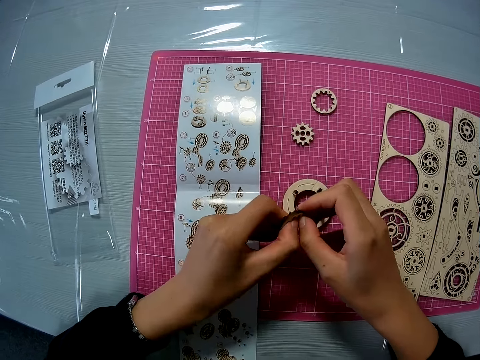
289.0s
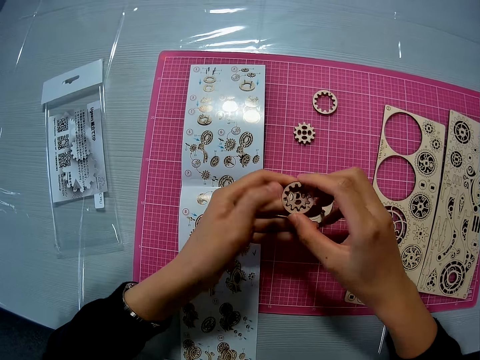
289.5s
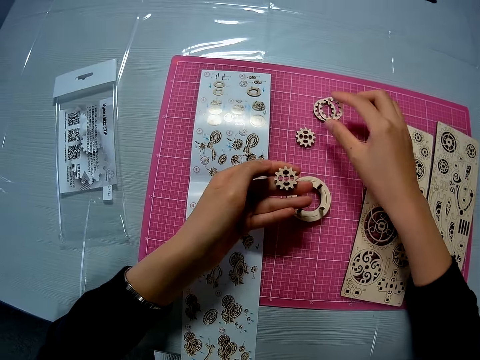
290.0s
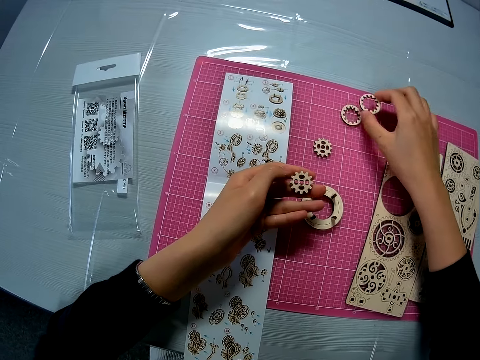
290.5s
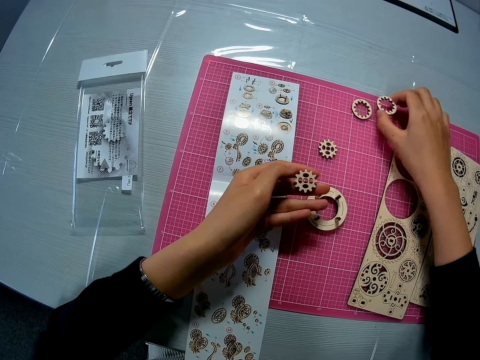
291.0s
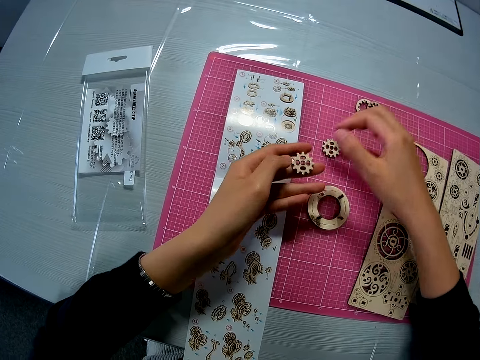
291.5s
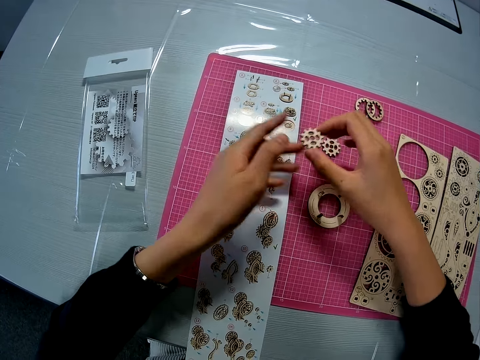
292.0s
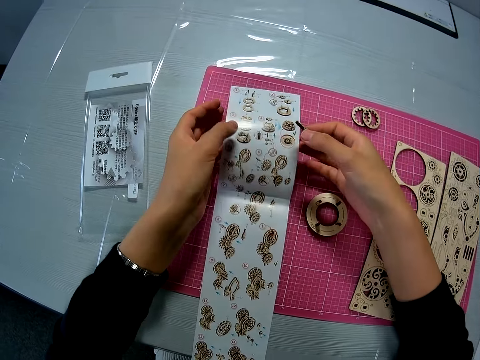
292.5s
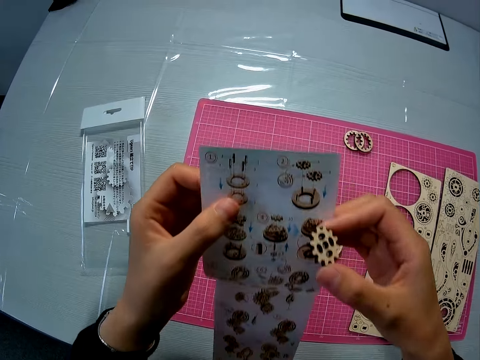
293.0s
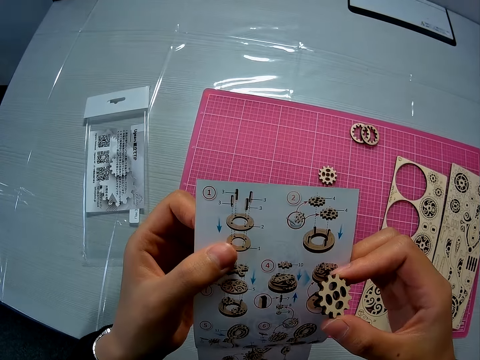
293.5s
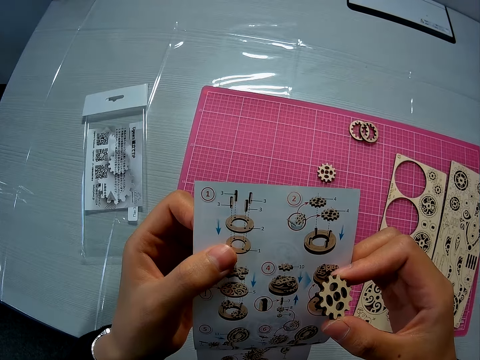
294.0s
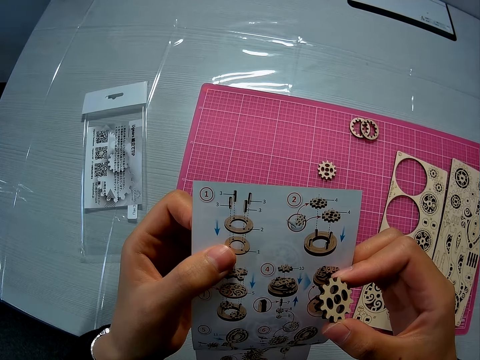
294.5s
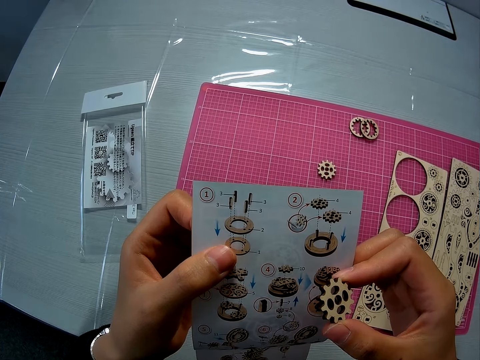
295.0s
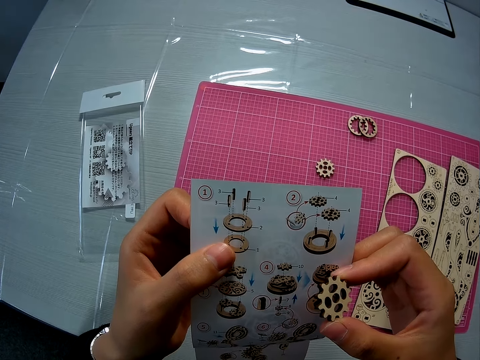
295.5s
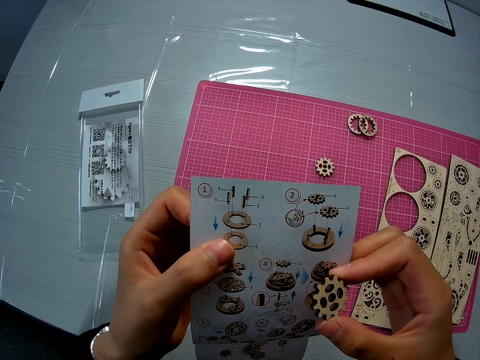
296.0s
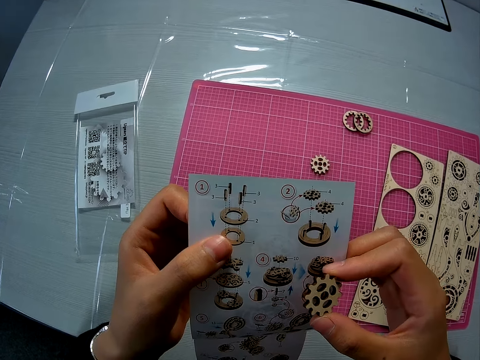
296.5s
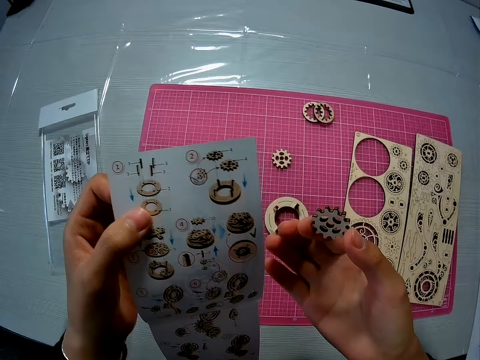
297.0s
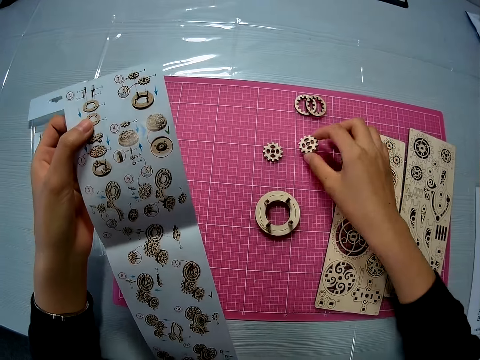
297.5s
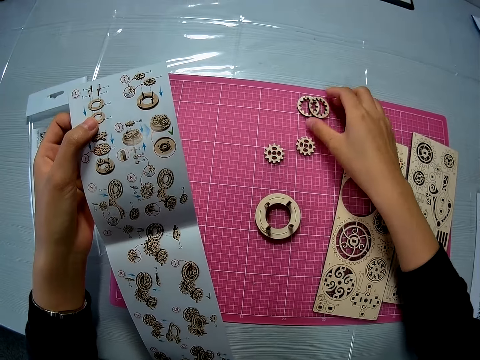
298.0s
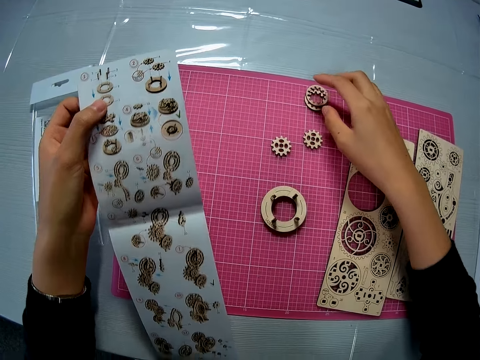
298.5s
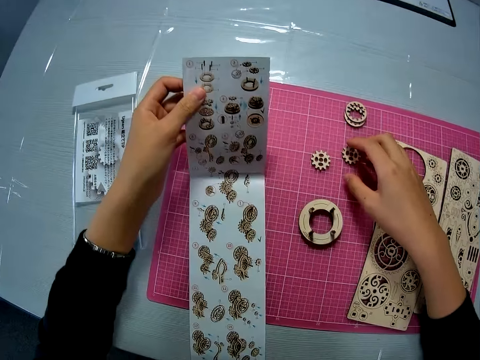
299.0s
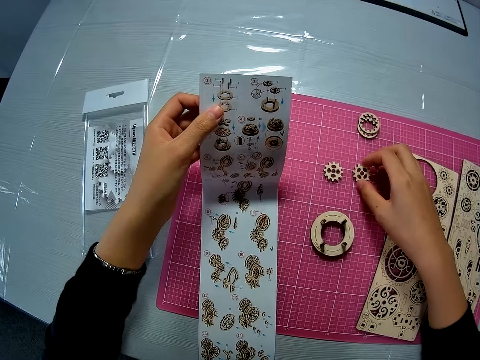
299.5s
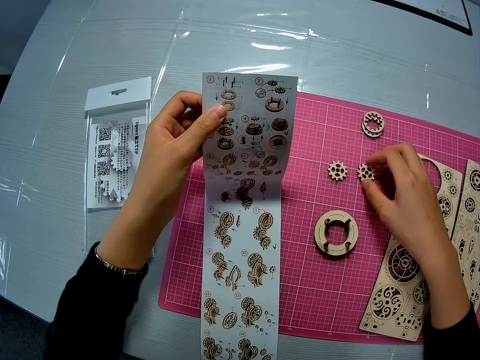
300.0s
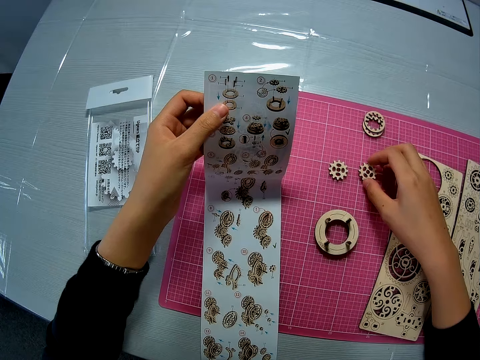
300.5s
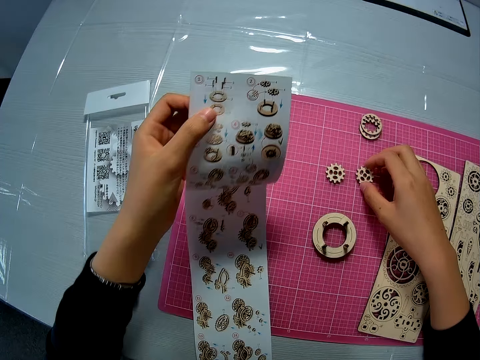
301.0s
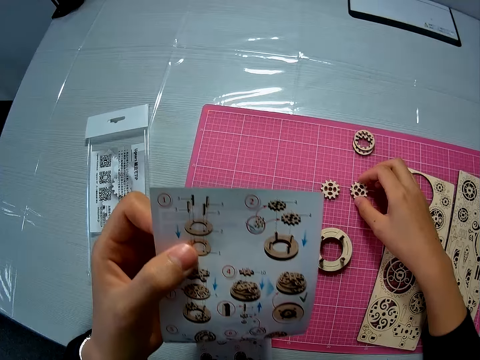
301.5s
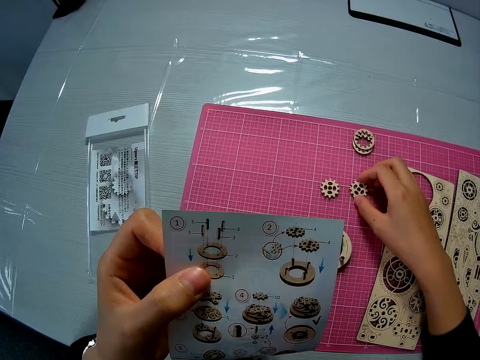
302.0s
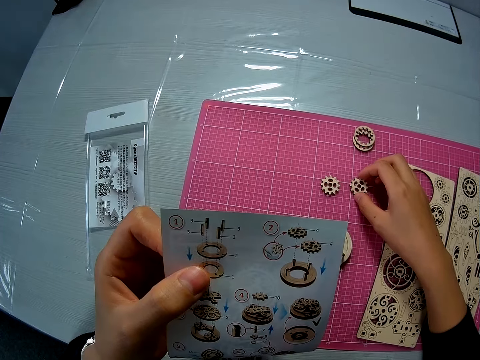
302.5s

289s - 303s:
The camera wearer drops the outer puzzle piece on another puzzle piece on the pink sheet. She pushes the laser cut aside. She passes the inner puzzle piece to her right hand. She raises the instruction manual or laser craft. She looks at the laser craft. She looks at the laser cut. She drops the inner puzzle piece on the pink sheet. She puts the laser cut on the other. She adjusts the outer puzzle pieces on the pink sheet. She lowers the instruction manual a bit. She holds the laser cut. She raises the instruction manual. She looks at the laser craft.

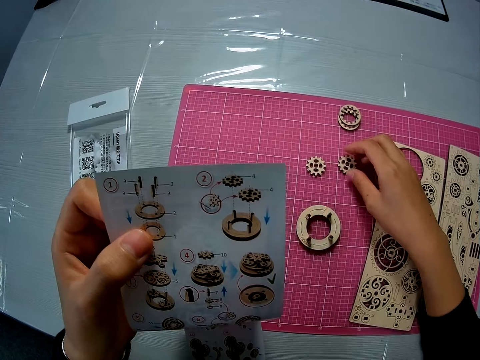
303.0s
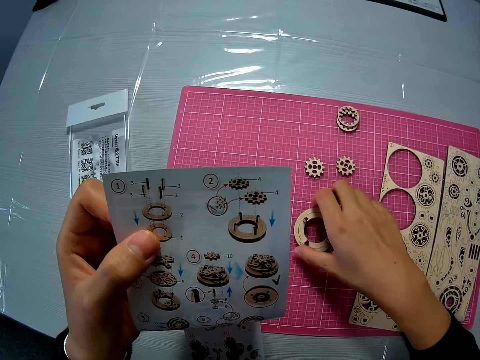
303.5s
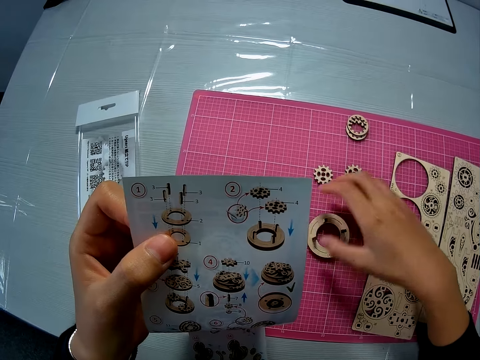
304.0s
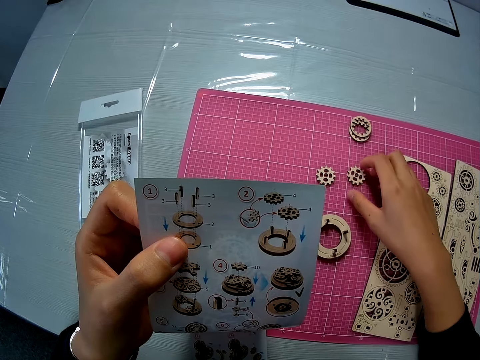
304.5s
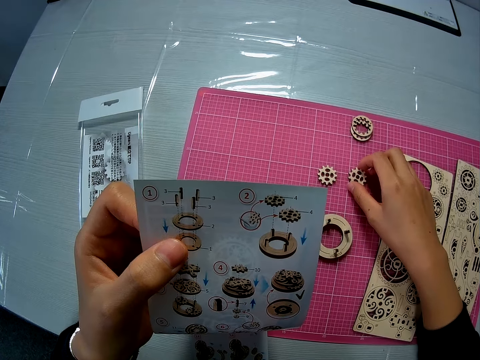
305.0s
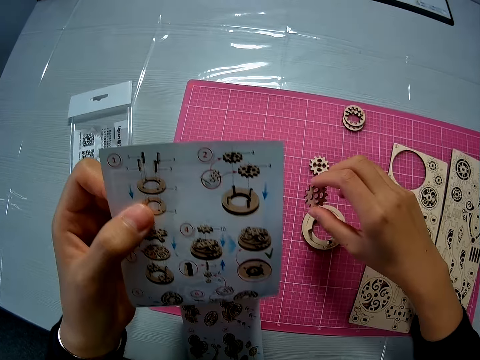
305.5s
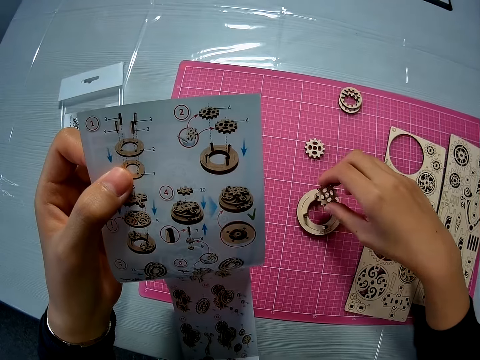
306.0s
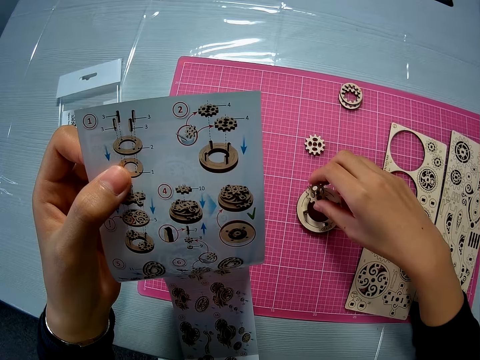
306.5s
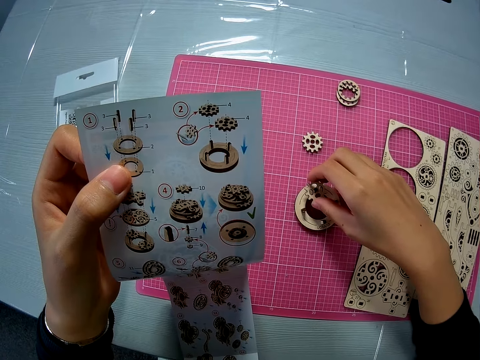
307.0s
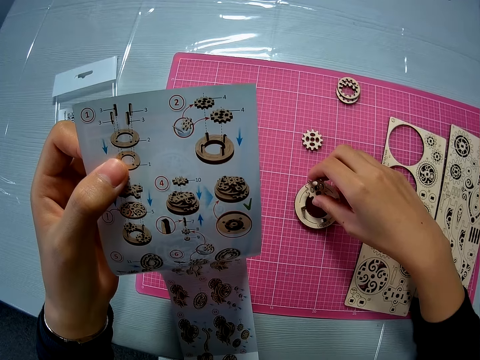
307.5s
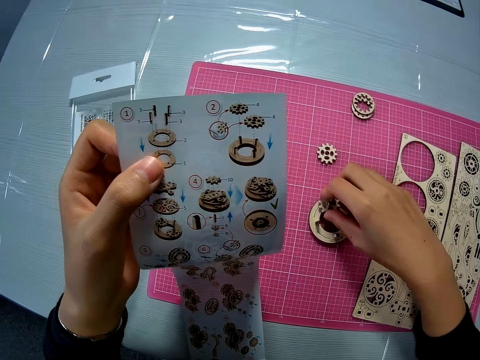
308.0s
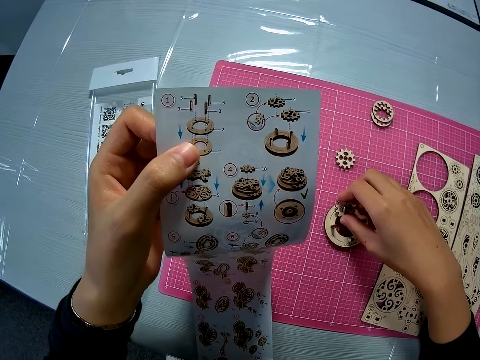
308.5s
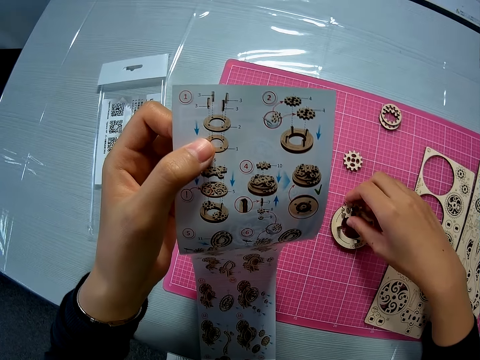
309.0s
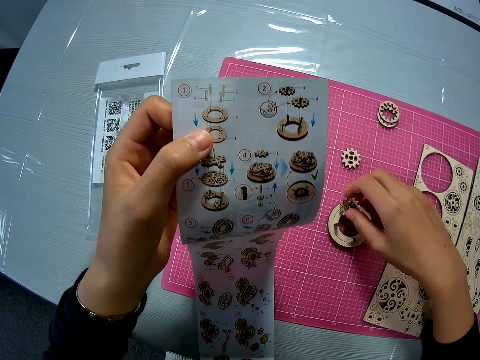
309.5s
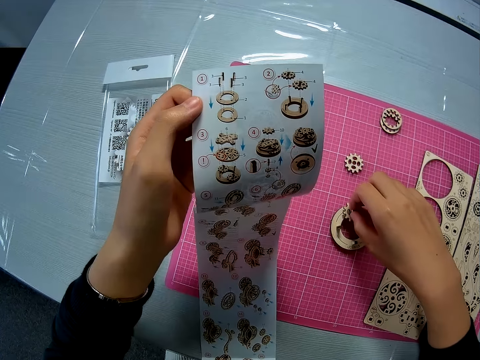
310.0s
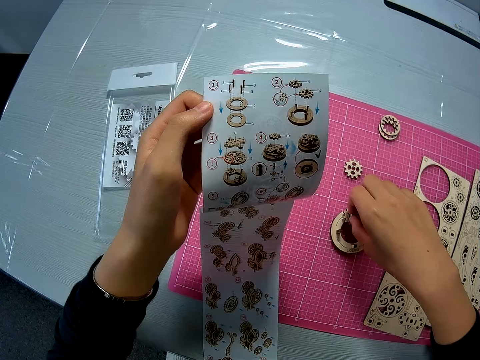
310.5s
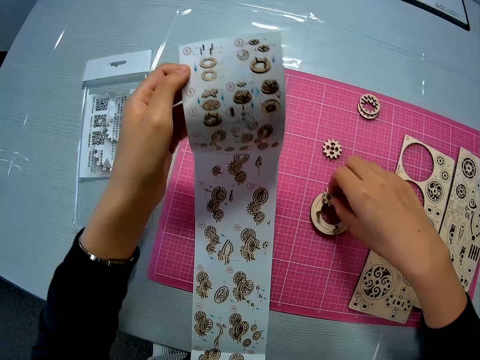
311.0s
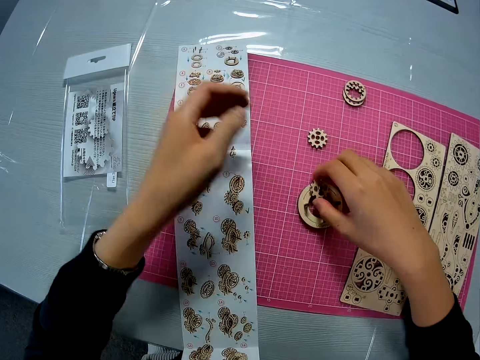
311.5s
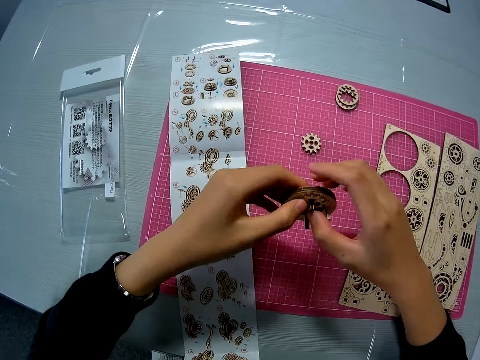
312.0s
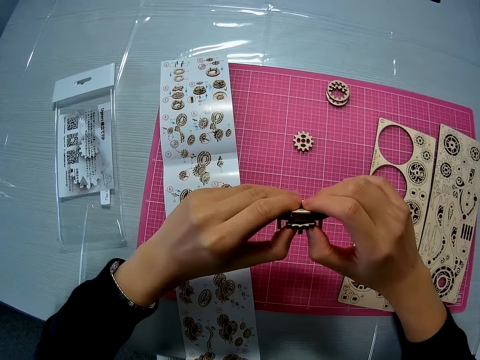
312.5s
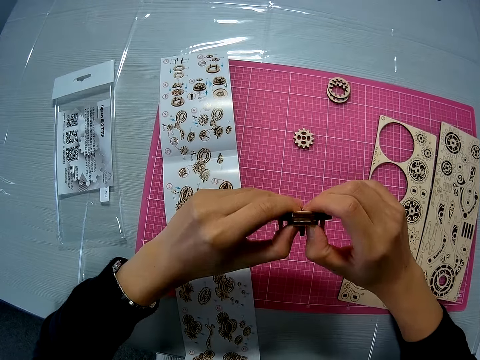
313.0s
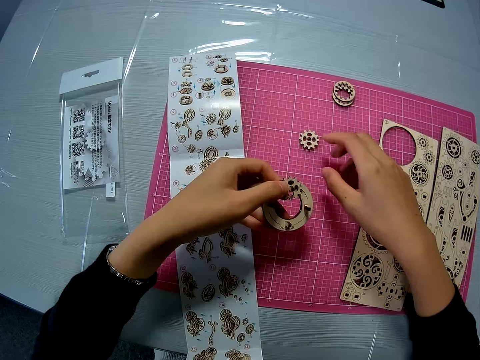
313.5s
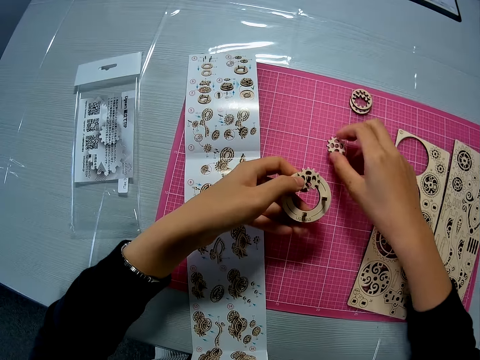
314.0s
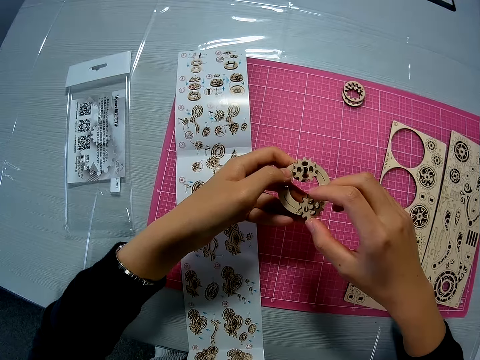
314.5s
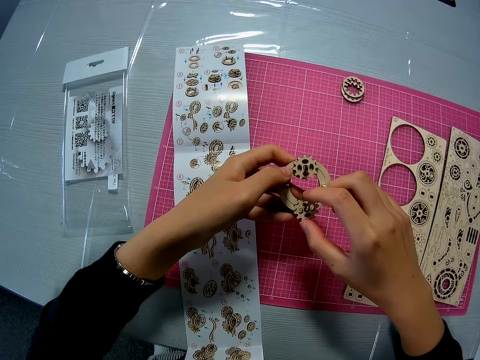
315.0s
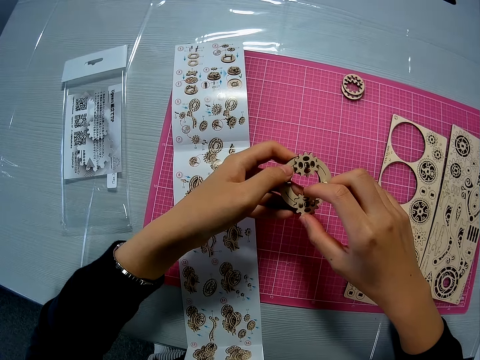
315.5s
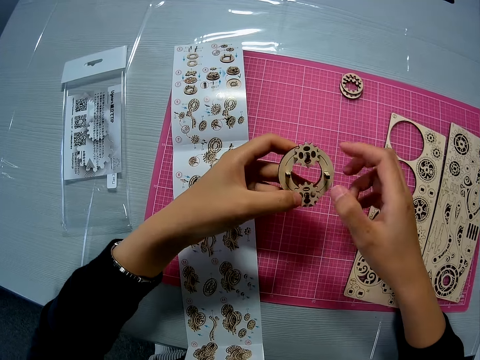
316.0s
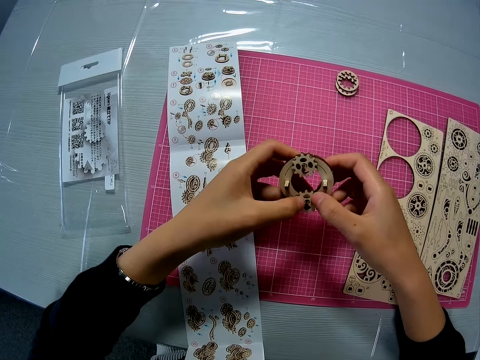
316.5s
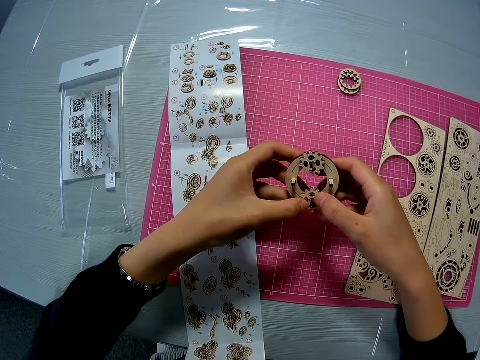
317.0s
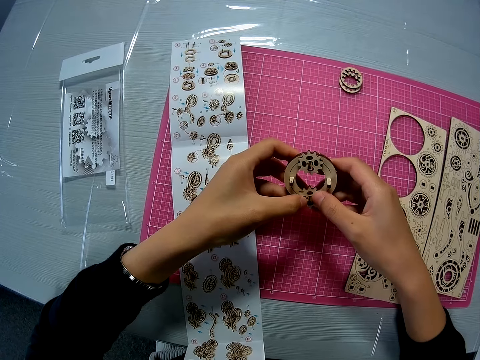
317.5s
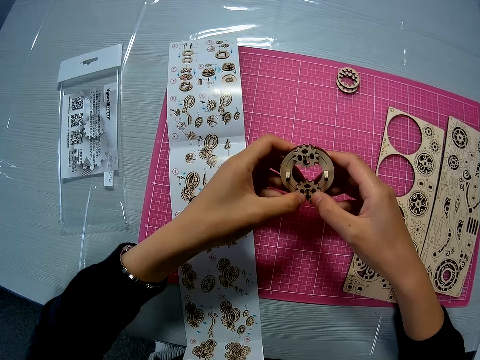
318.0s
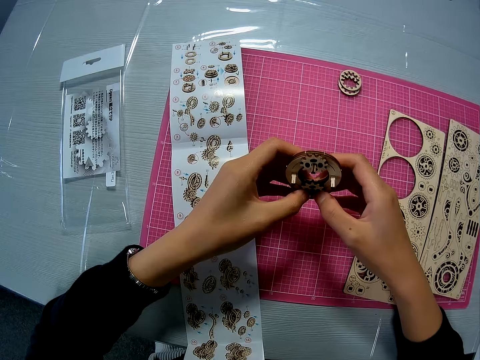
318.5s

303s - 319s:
The camera wearer moves a mechanical model on the pink sheet briefly. They hold a laser cut. They pick up the inner puzzle piece from the pink sheet and place the puzzle piece on the mechanical model. They drop the instruction manual on the pink sheet. They take the laser cuts. They attach the puzzle piece with the mechanical model properly. They pick up another inner puzzle piece from the pink sheet, place the puzzle piece on the mechanical model, and attach the puzzle piece with the mechanical model properly.
